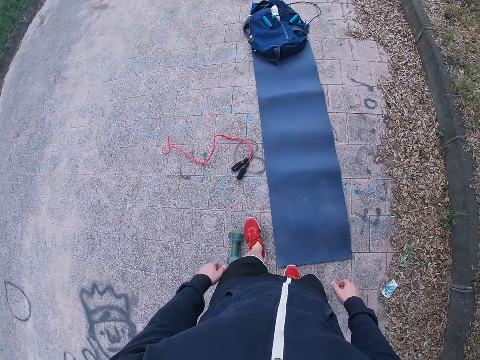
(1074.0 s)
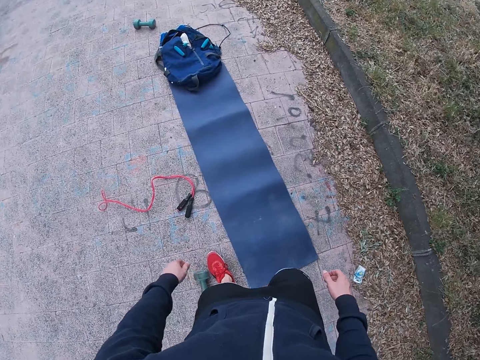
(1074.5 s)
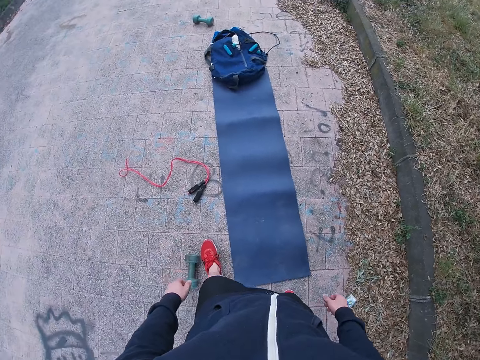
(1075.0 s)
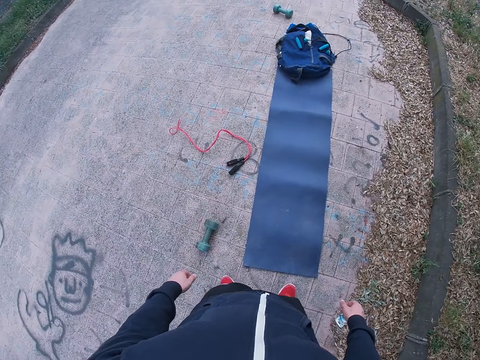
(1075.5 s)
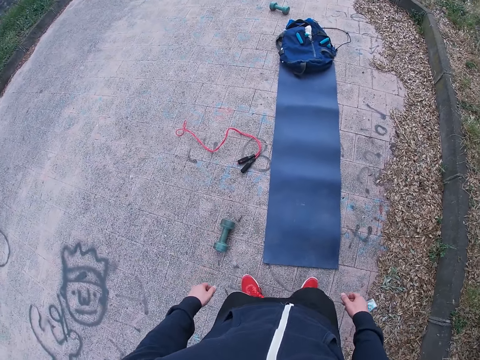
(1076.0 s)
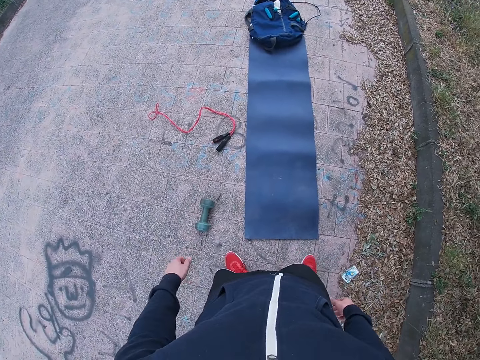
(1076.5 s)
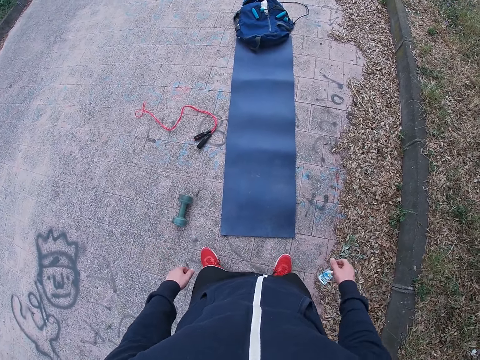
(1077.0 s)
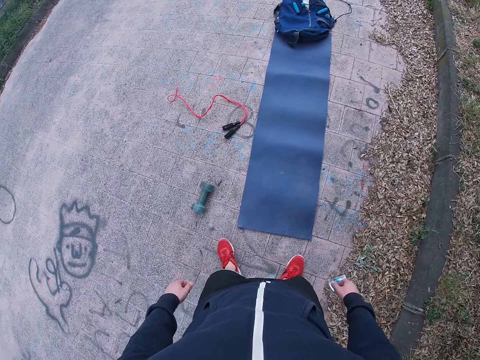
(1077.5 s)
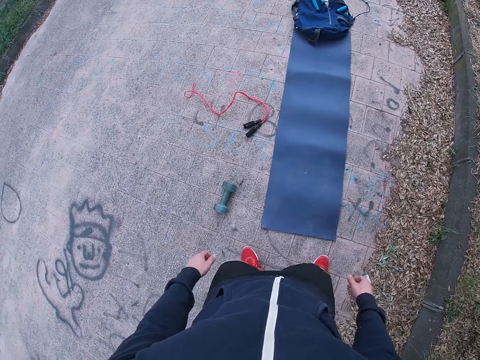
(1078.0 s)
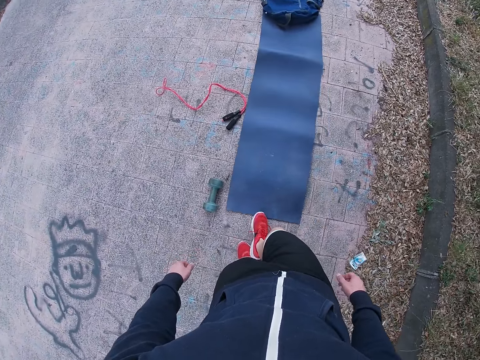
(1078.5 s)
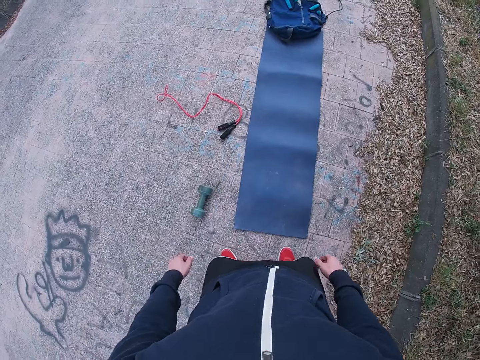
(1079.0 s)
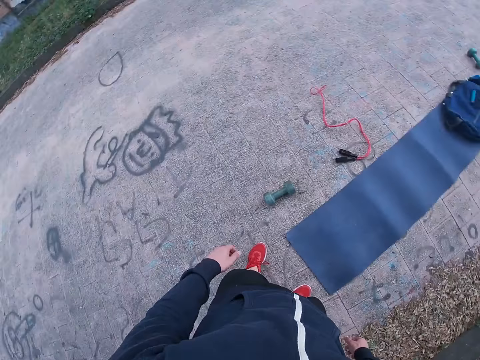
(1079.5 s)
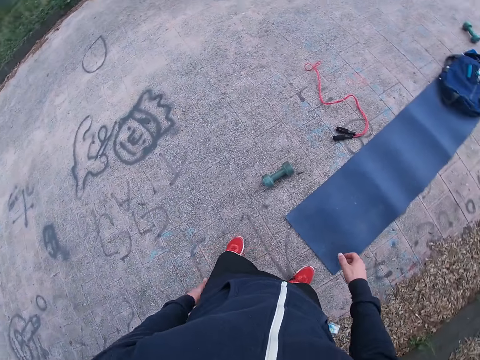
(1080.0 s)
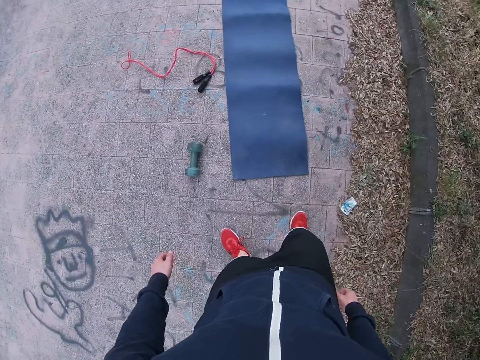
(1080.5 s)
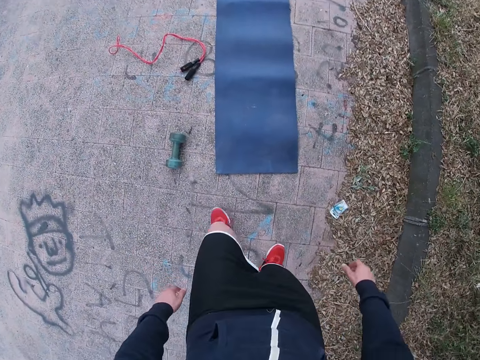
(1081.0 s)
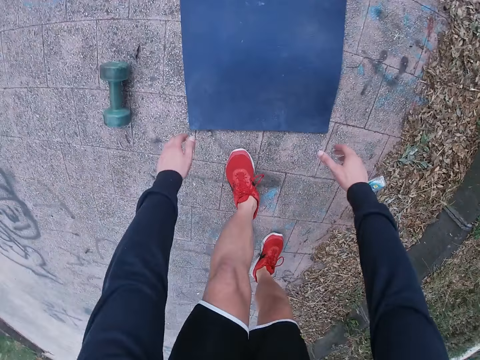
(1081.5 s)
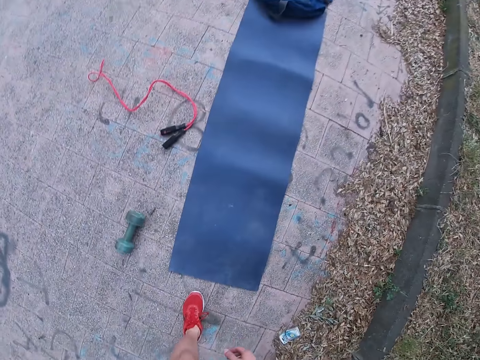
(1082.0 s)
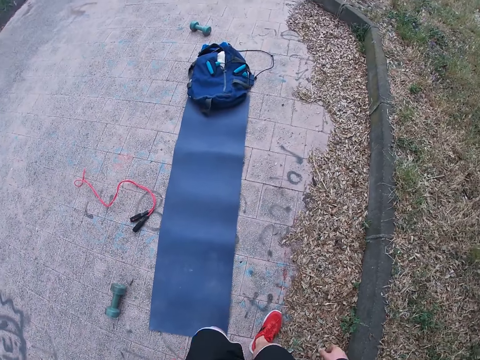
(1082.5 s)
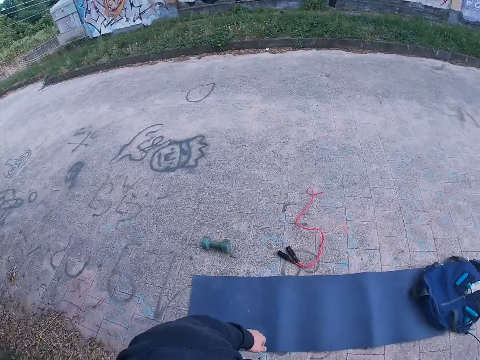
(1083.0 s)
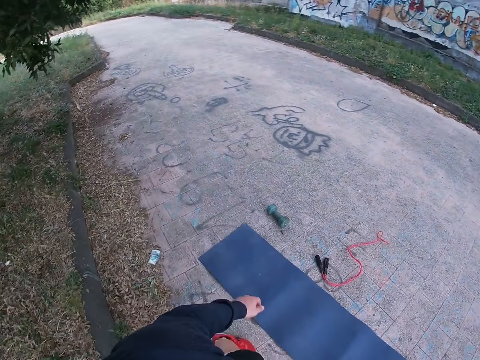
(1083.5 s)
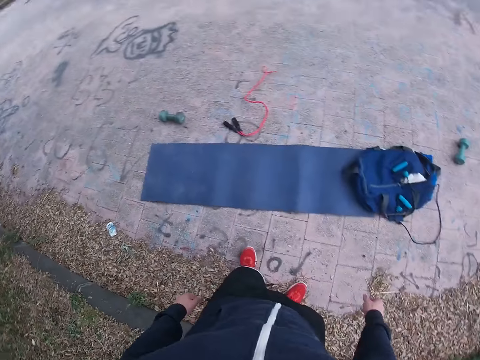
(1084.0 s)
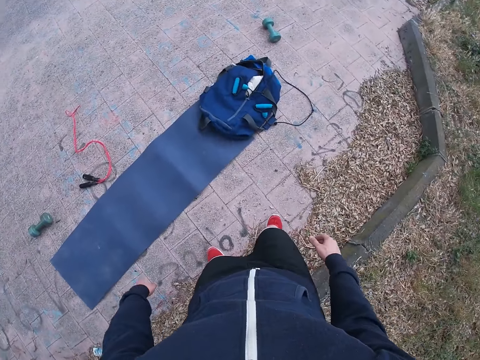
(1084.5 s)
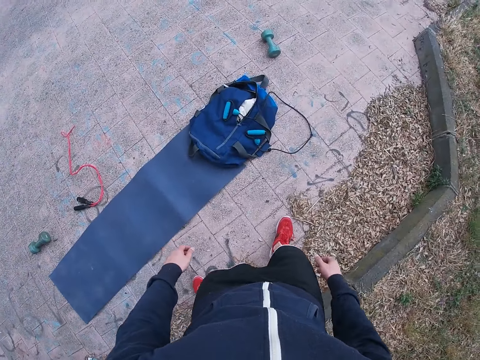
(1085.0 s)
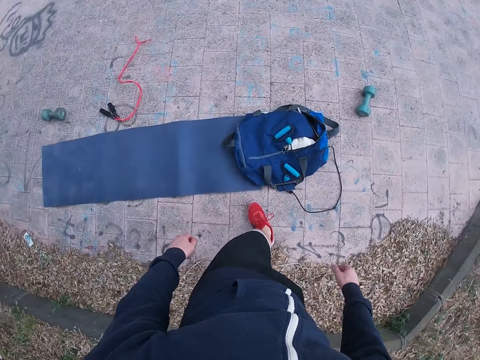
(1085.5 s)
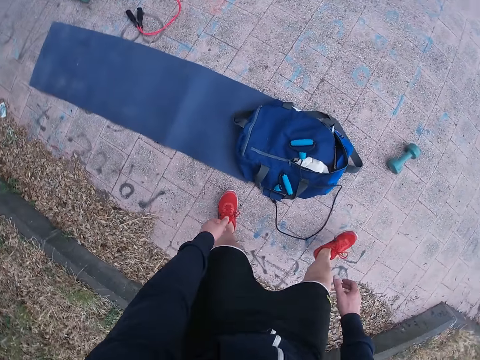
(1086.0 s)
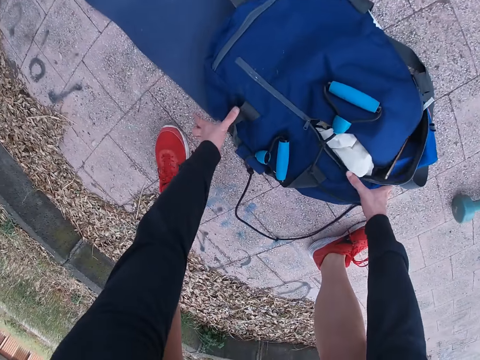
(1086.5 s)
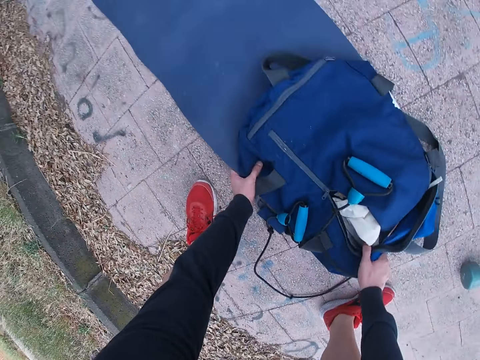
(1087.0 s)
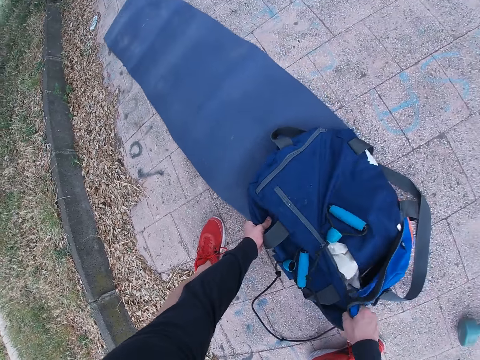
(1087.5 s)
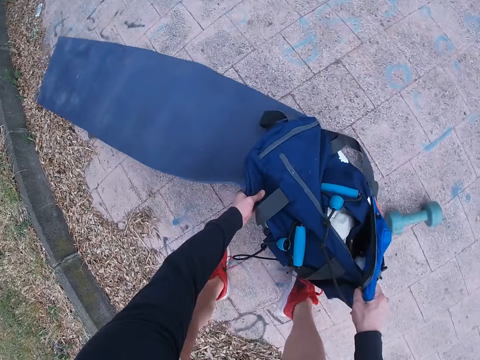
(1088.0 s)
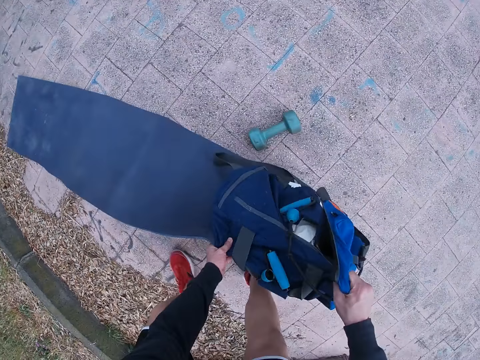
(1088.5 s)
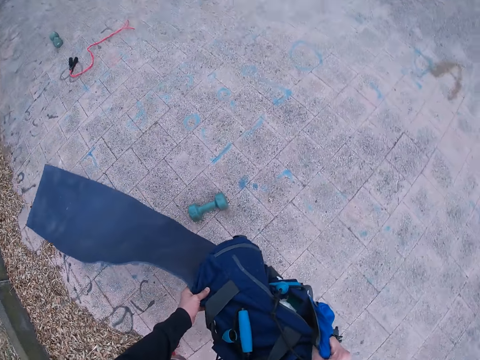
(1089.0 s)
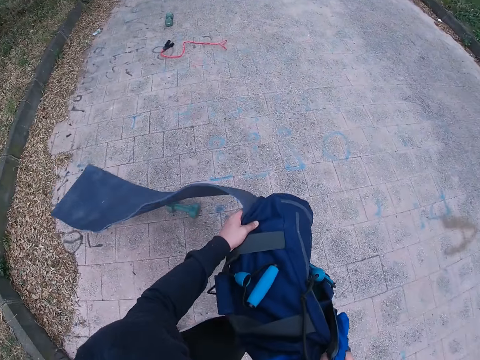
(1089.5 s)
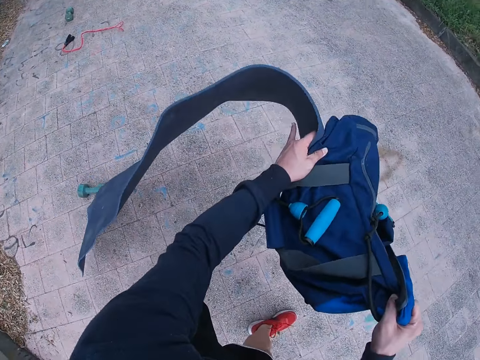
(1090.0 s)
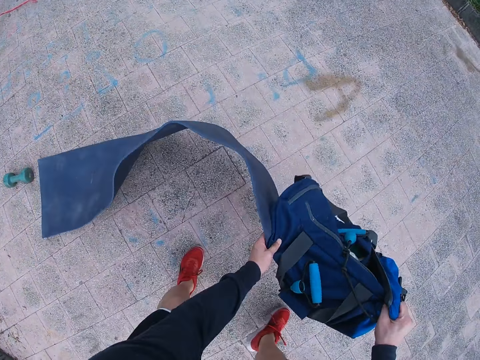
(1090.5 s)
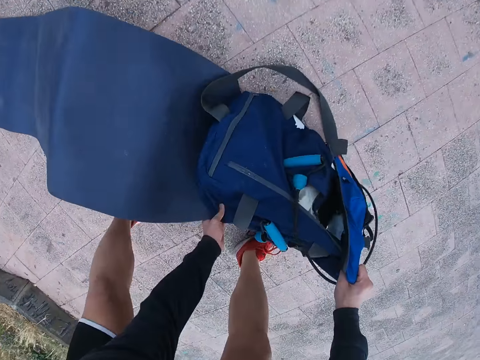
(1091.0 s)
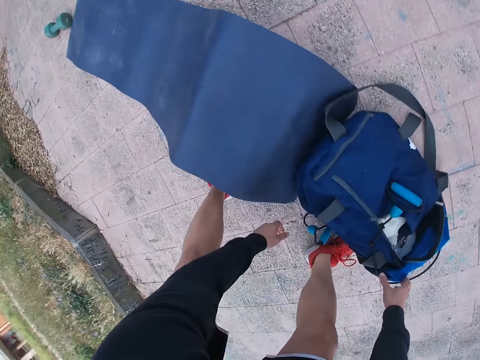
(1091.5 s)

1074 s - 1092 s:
The camera wearer pushes the mat with his right leg. He moves back. He bends down. He moves around. He bends. He touches the bag. He pulls the bag with the yoga mat on the road.

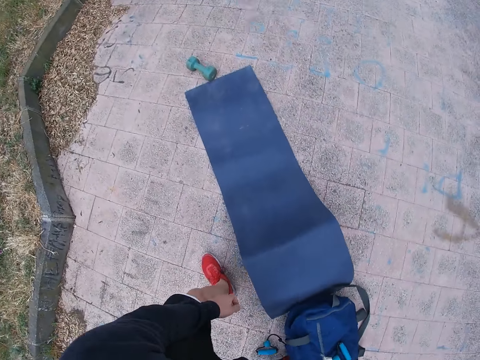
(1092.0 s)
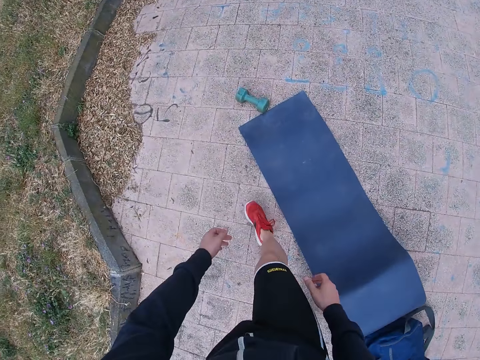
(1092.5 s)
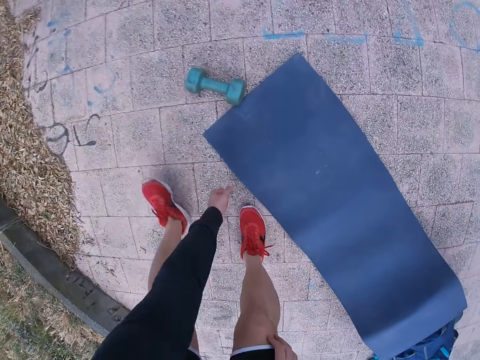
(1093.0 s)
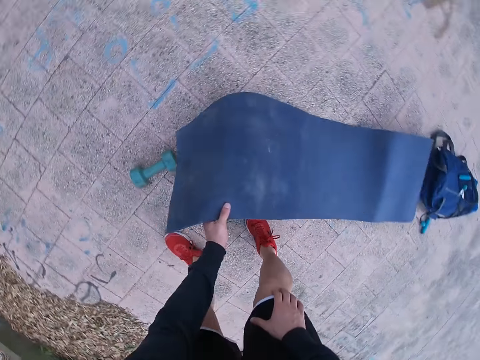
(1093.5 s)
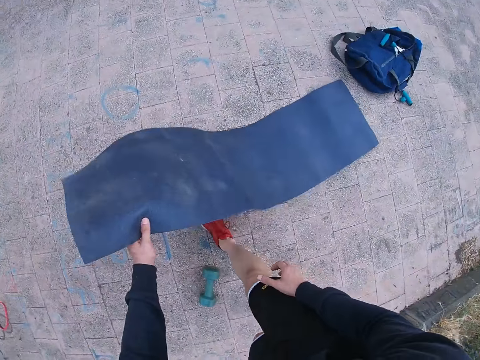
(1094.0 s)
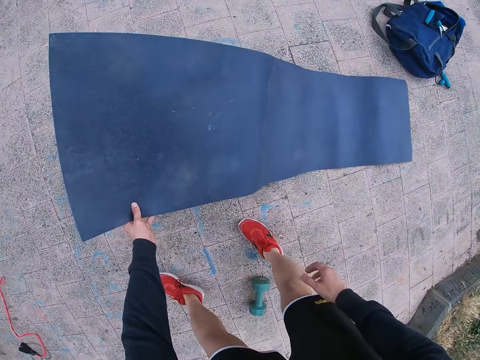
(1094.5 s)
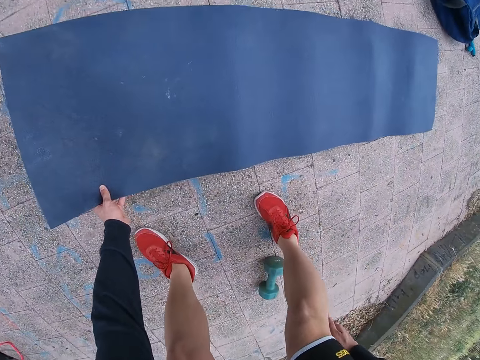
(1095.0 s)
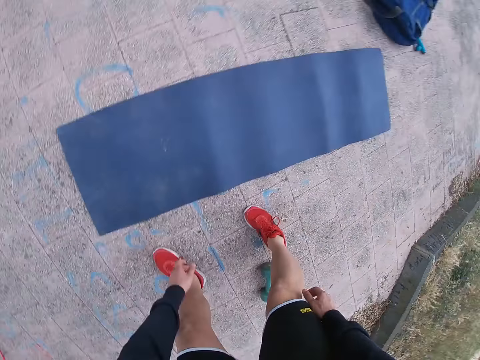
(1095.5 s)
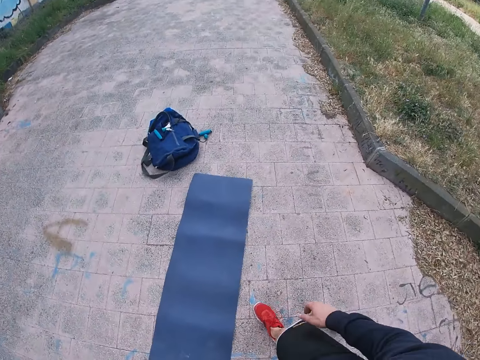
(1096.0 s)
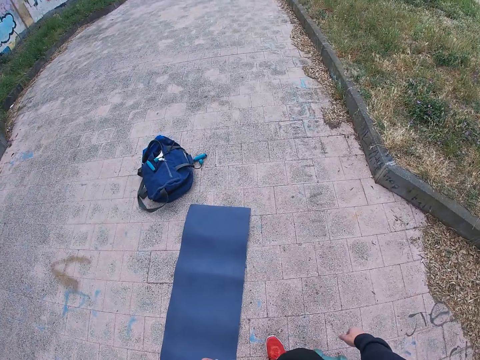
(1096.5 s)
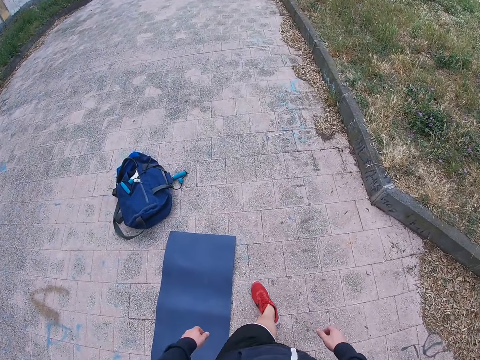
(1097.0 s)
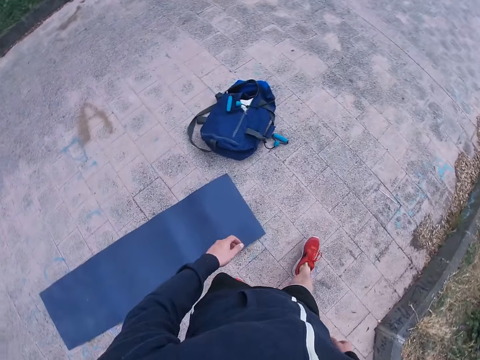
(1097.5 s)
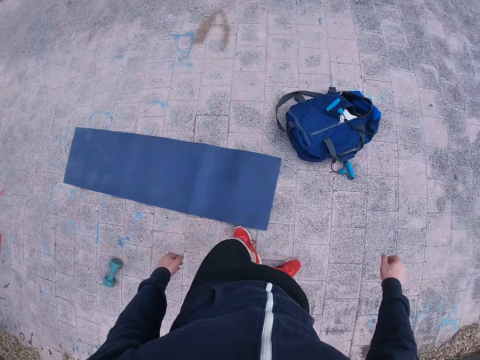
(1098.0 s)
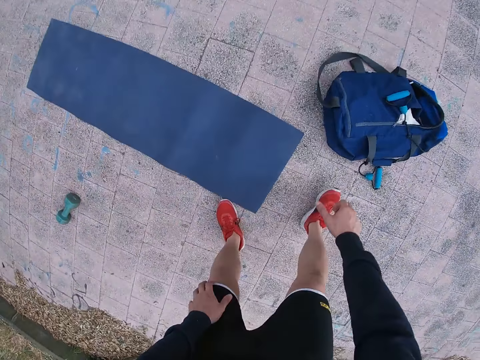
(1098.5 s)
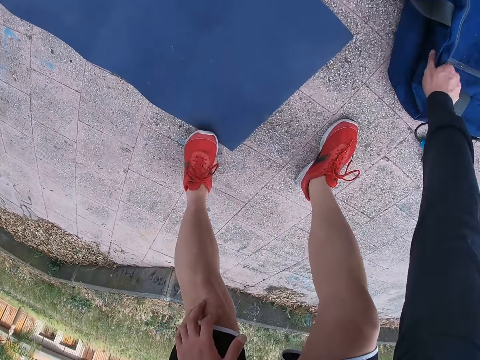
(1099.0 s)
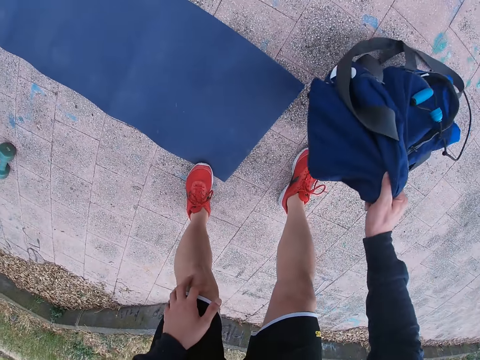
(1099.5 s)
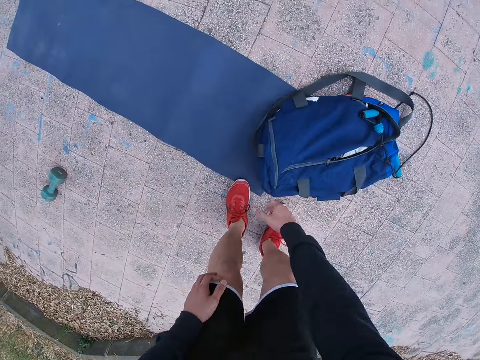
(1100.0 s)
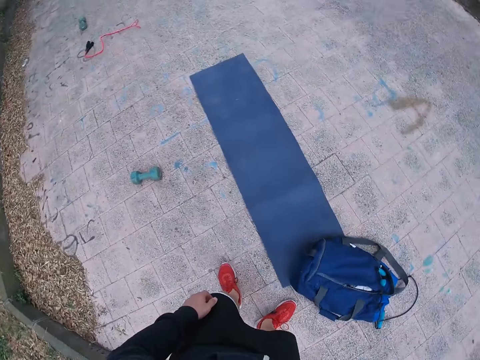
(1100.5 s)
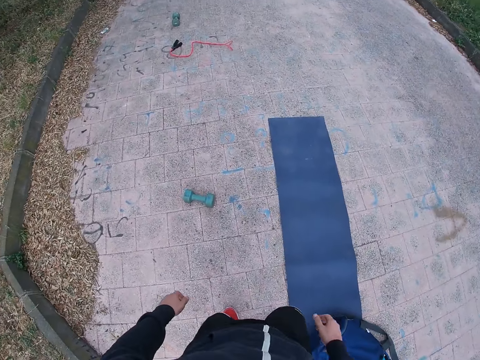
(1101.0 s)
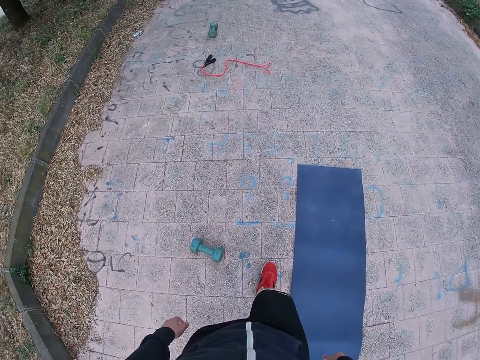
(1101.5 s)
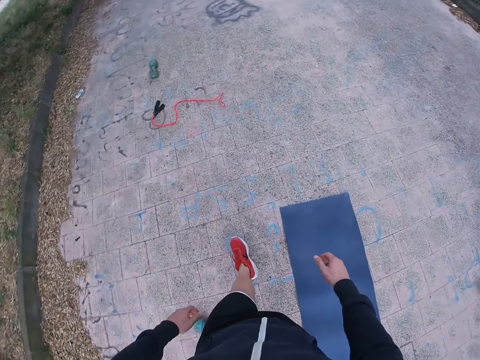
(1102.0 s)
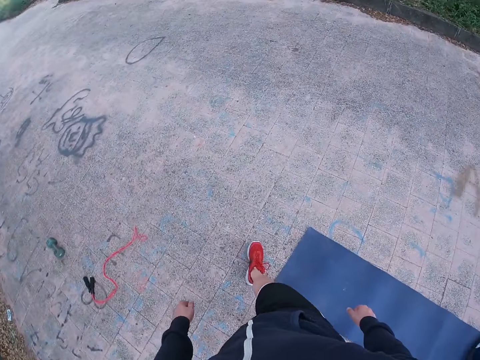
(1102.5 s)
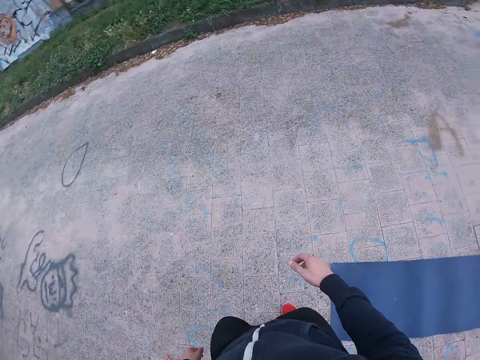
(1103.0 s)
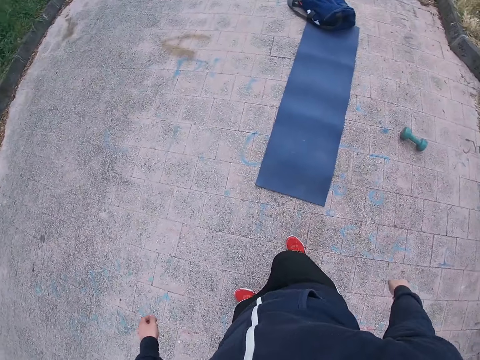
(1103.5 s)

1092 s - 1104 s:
The camera wearer pulls the yoga mat. They spread the mat and drop the mat. They walk around the mat. They move the bag. They pick the bag. They put the bag on top of the mat. They walk around the mat.
